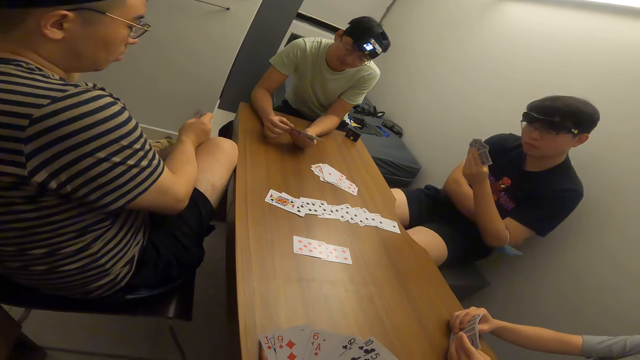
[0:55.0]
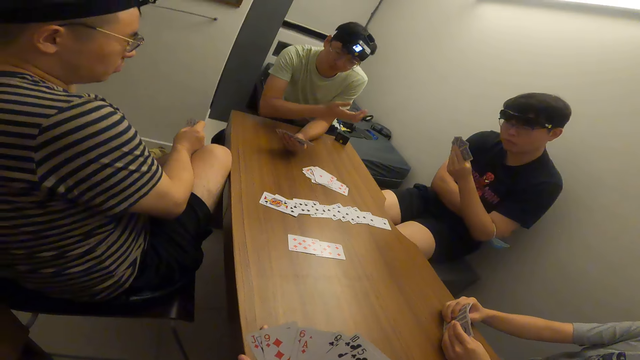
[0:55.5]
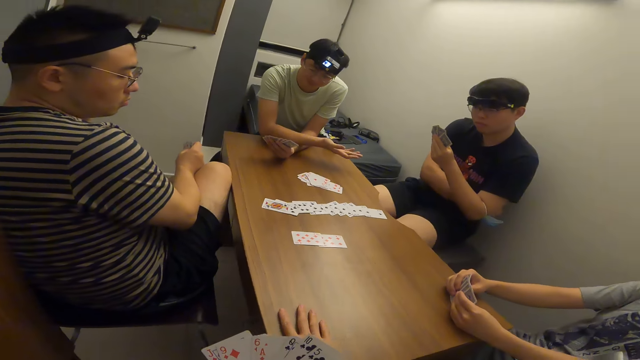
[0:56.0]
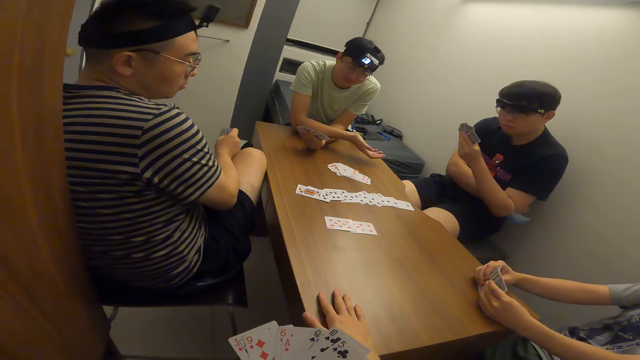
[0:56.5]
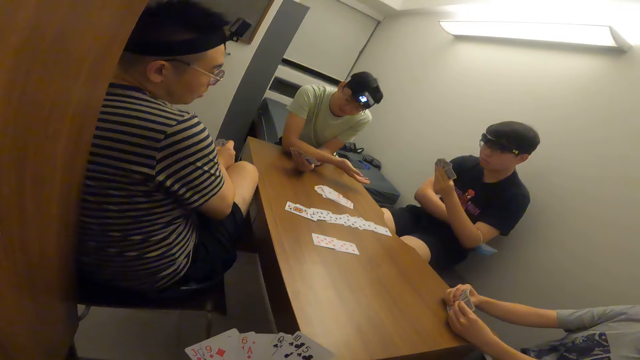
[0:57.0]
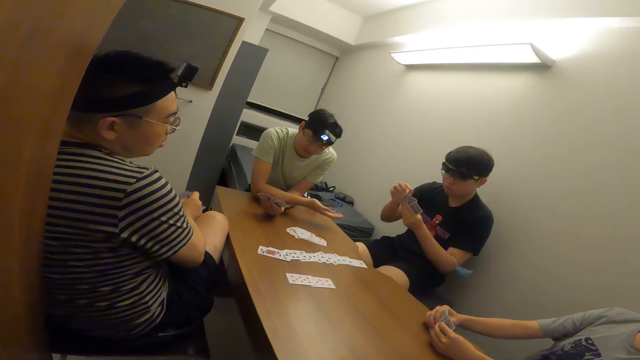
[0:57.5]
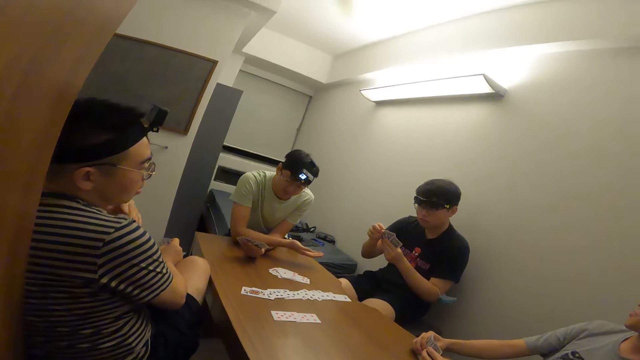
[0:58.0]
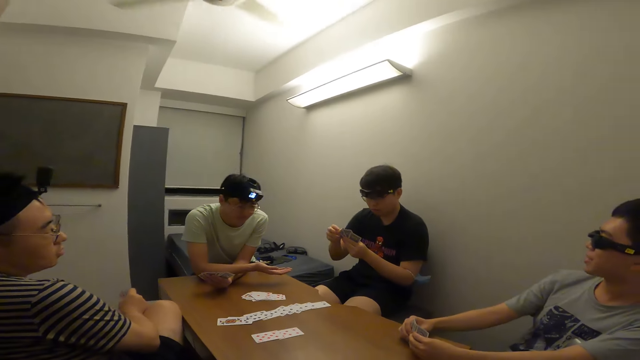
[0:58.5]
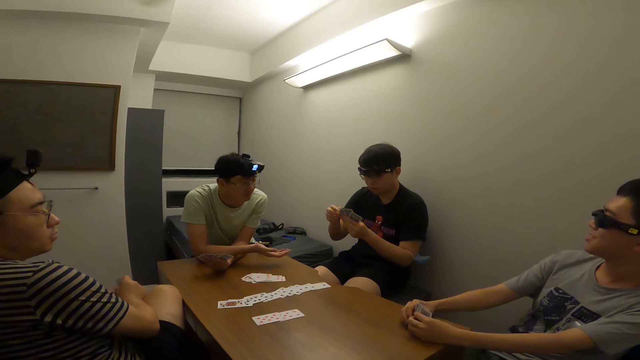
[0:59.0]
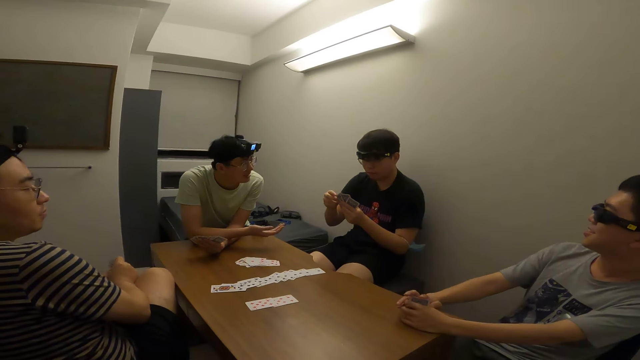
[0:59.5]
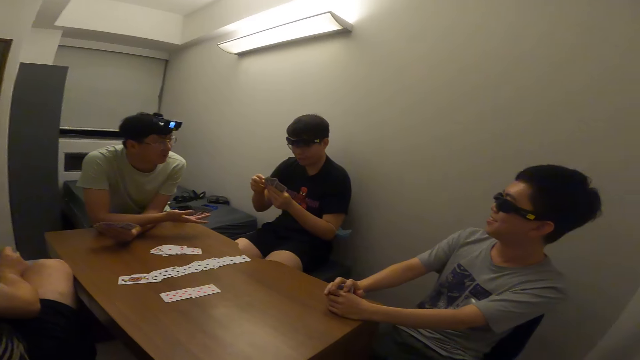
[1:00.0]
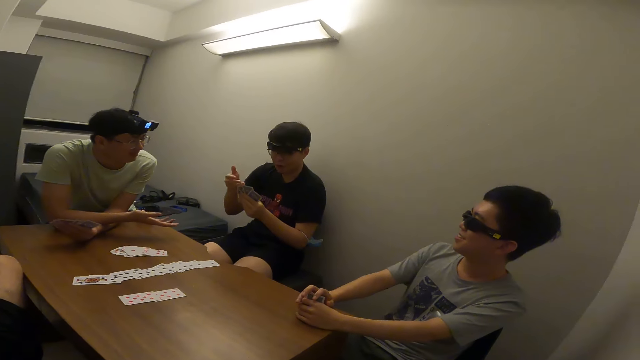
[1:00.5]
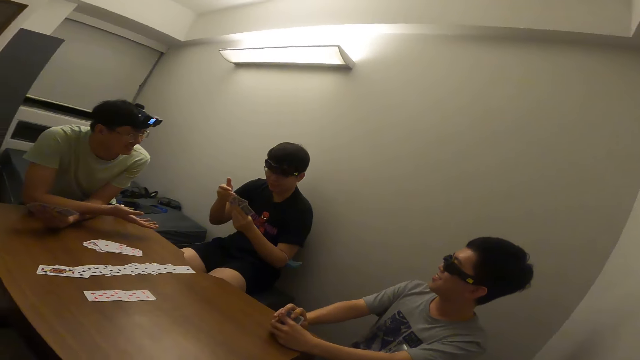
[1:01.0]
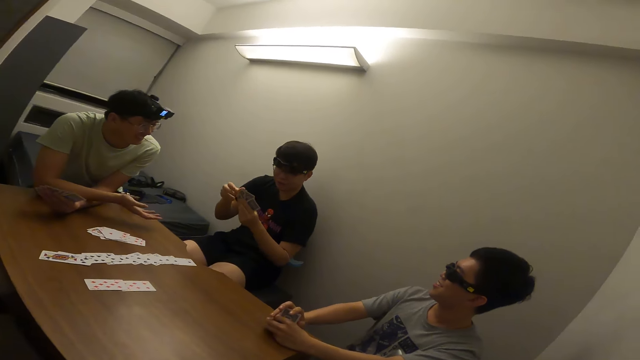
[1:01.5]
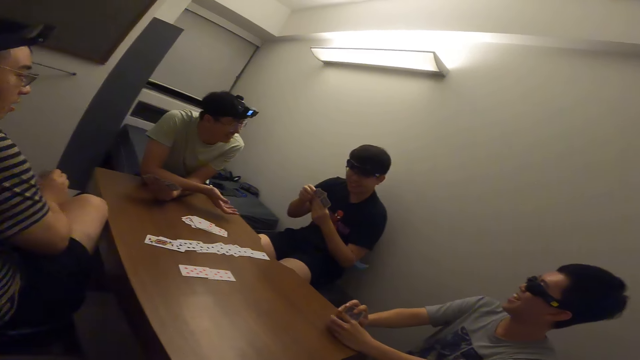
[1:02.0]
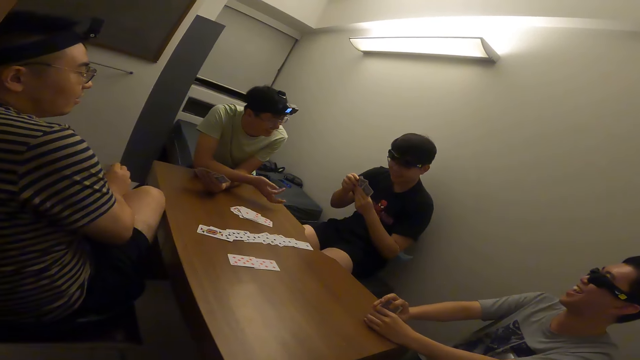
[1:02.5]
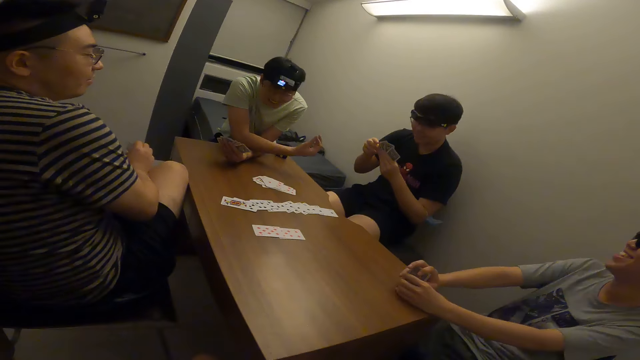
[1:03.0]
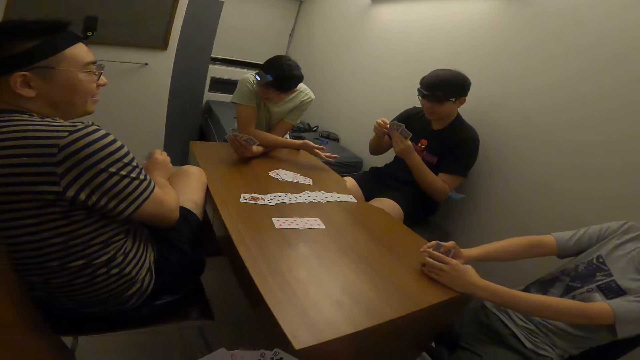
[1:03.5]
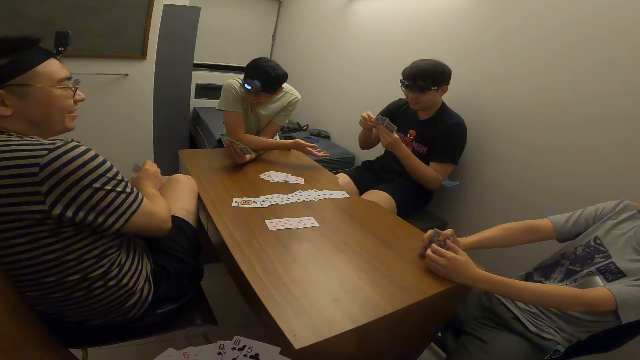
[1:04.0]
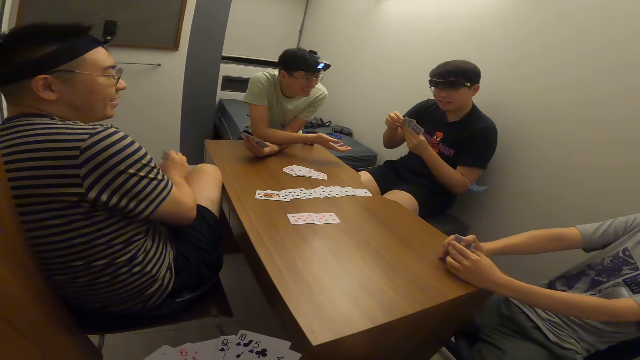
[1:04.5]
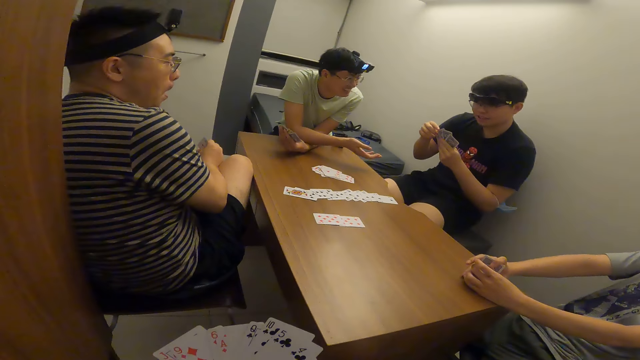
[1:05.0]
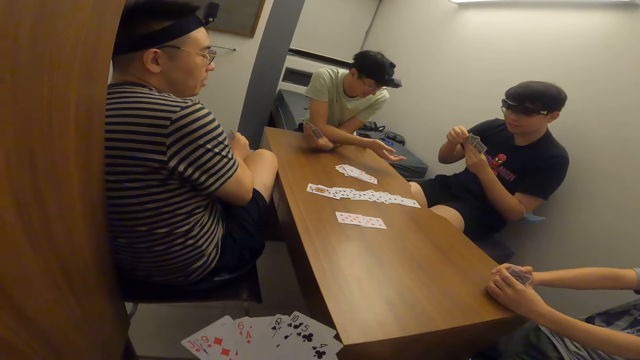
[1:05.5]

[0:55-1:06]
A man stretches his right hand towards another man. A third man taps on his cards with his right hand.

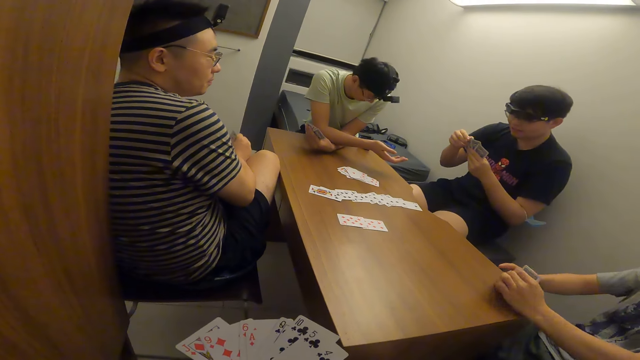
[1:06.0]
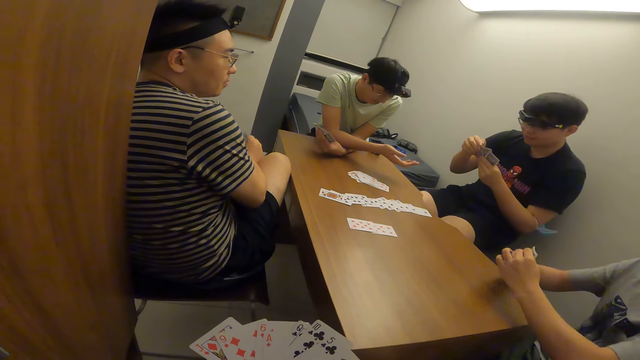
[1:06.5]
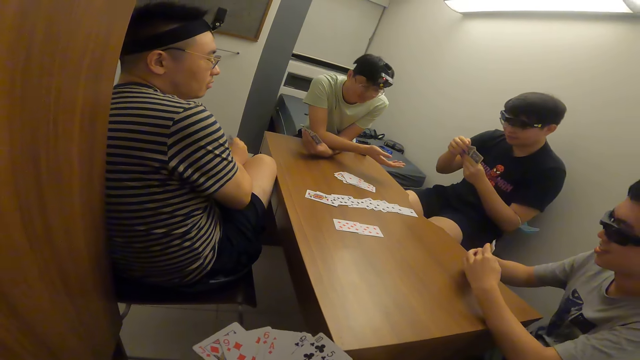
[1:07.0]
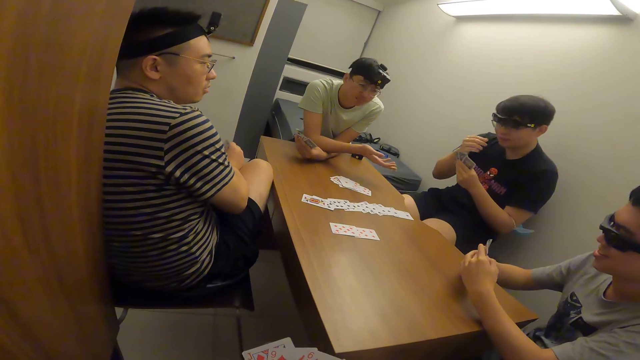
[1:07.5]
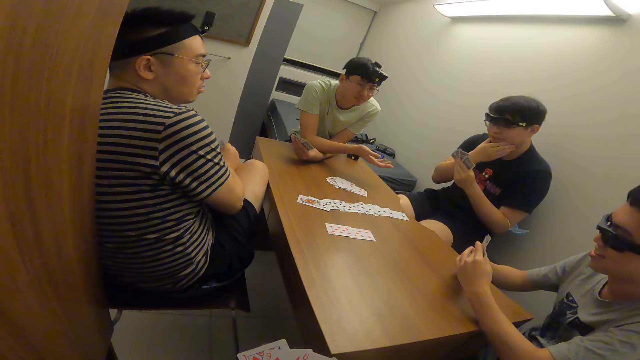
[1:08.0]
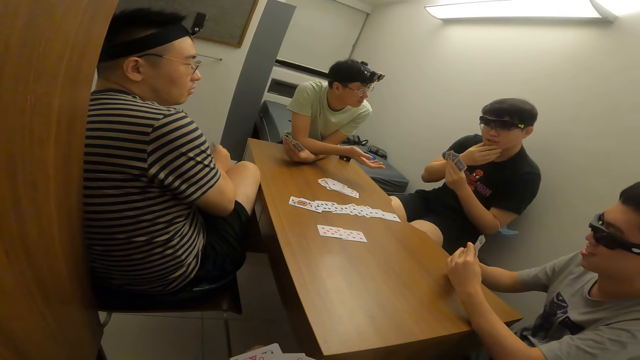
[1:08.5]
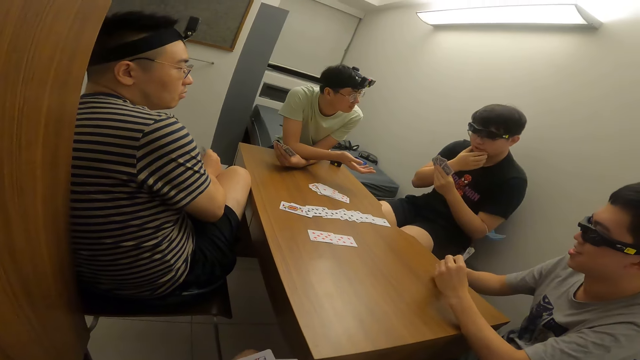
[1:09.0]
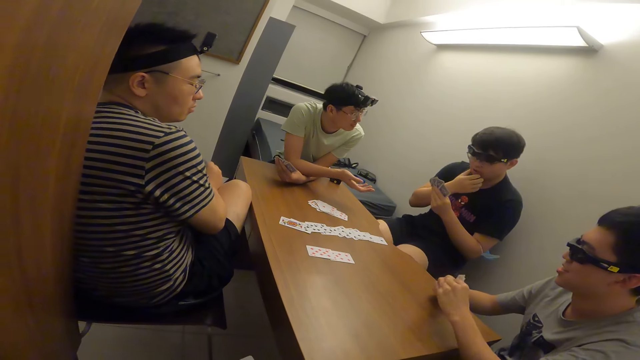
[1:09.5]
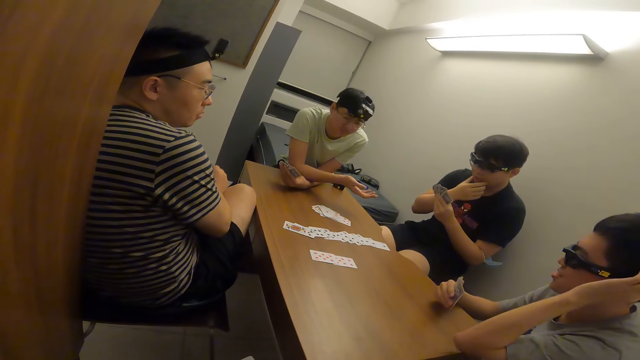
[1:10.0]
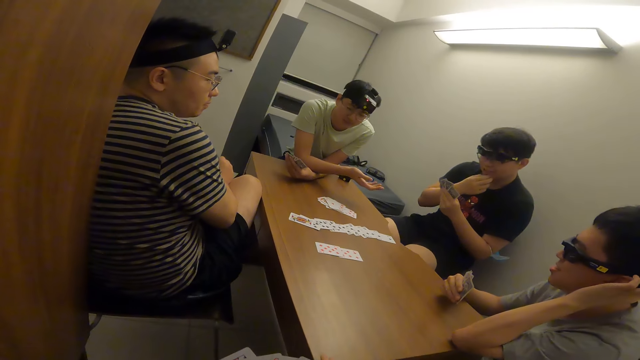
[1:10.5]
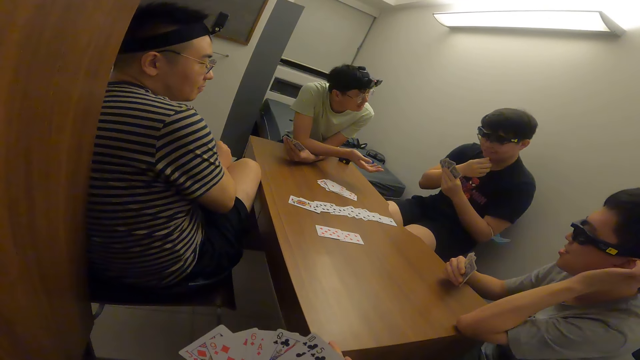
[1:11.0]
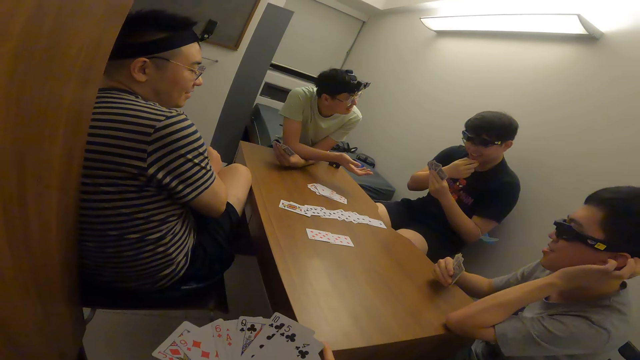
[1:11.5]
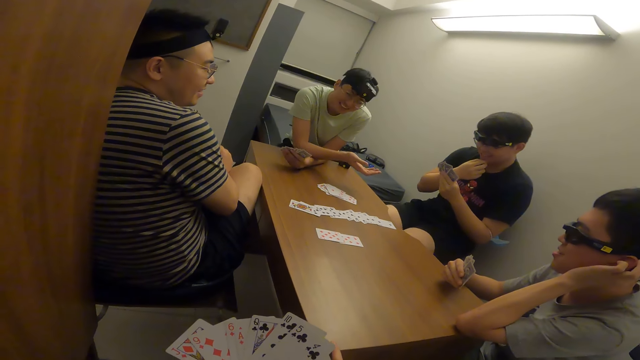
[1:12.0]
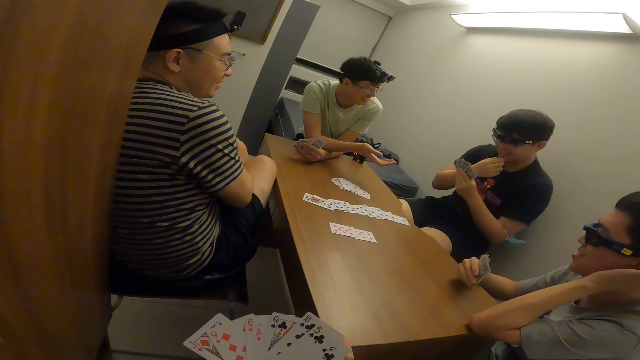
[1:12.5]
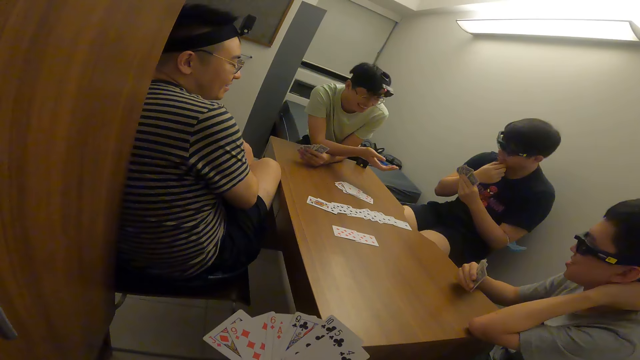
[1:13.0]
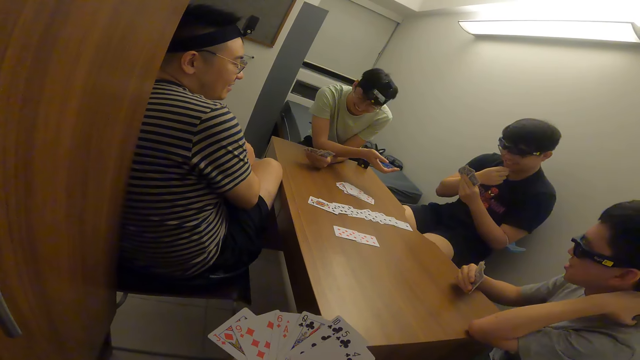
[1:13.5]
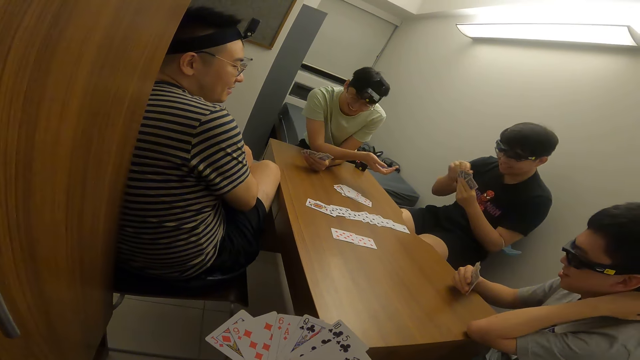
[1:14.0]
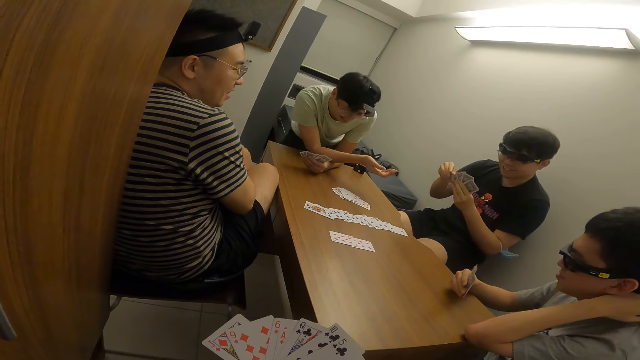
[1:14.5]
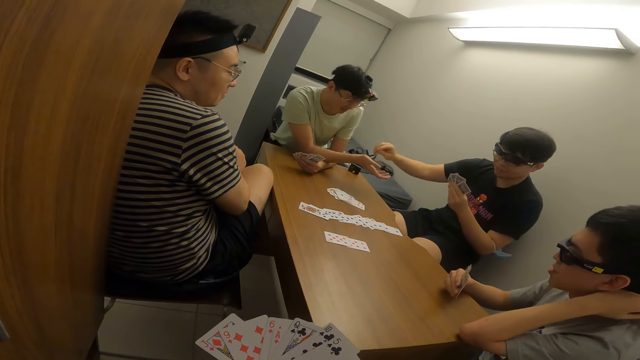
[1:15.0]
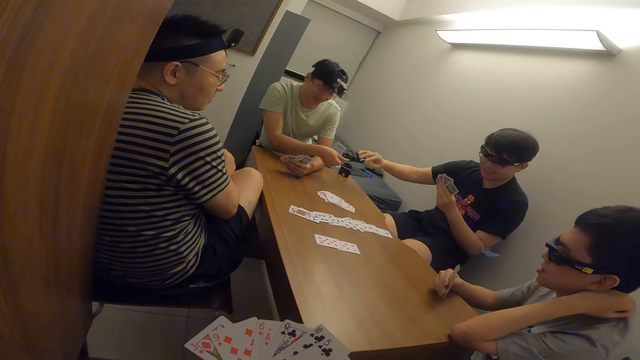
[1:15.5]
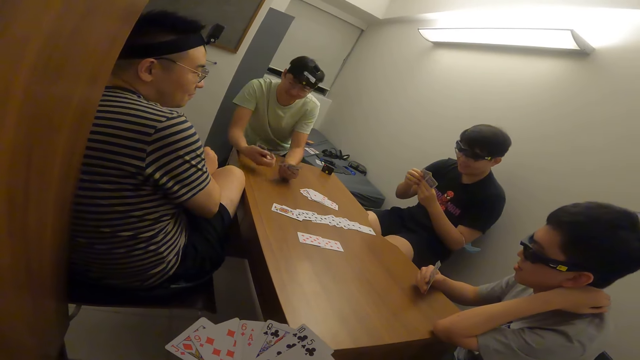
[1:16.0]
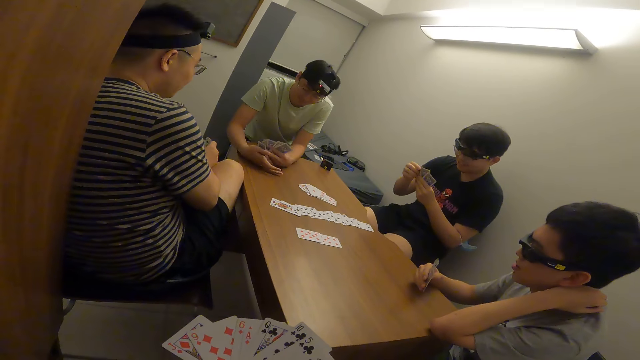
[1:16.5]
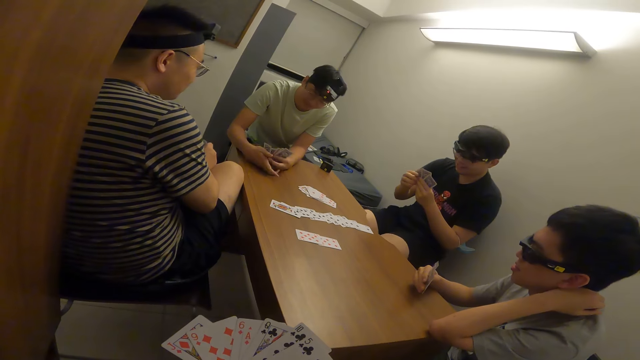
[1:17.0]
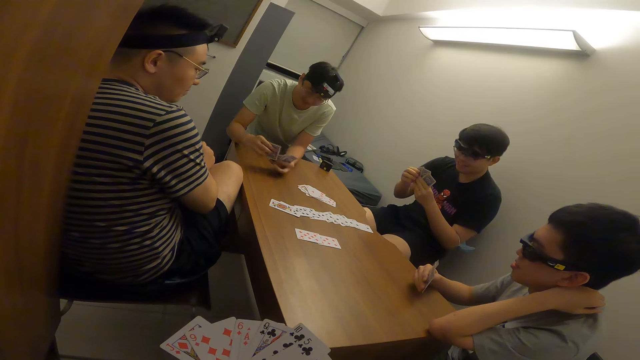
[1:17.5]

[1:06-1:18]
A man touches his chin with his right hand. Another man scratches his head. The first man picks up a card. A third man receives the card from the first man with his right hand.
